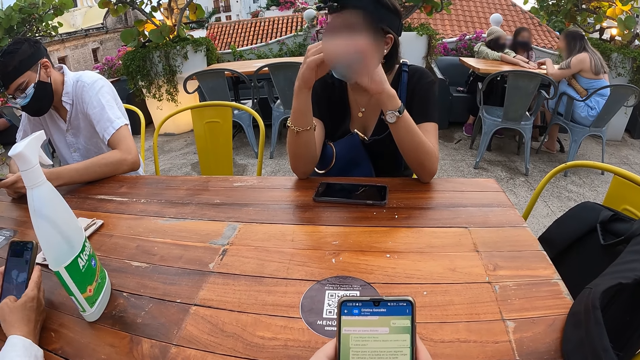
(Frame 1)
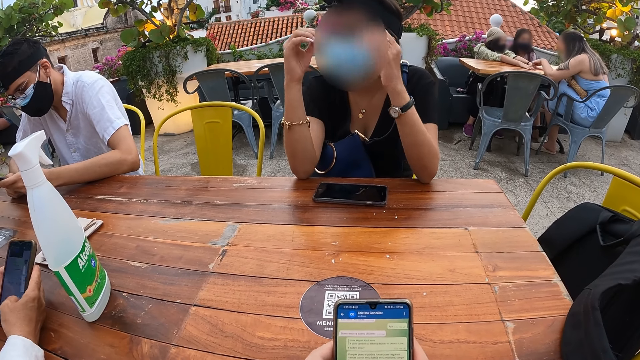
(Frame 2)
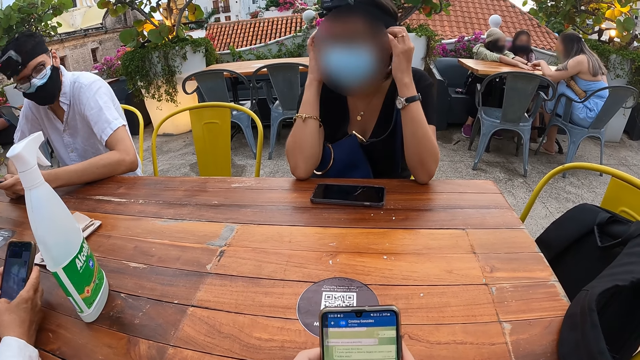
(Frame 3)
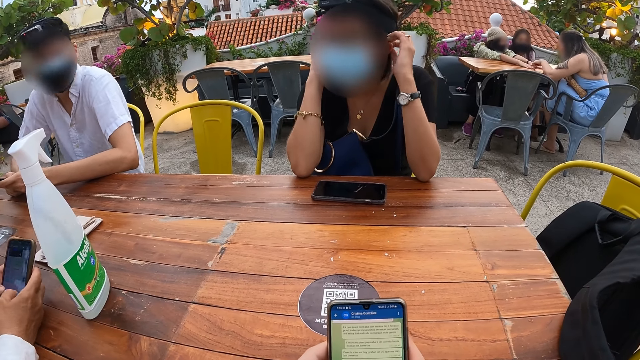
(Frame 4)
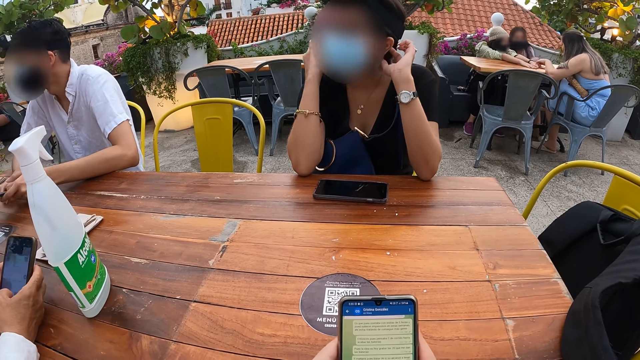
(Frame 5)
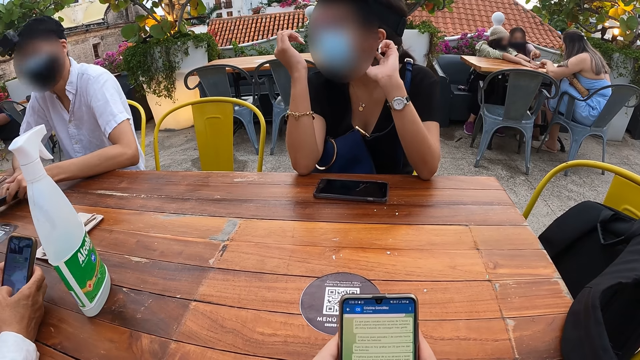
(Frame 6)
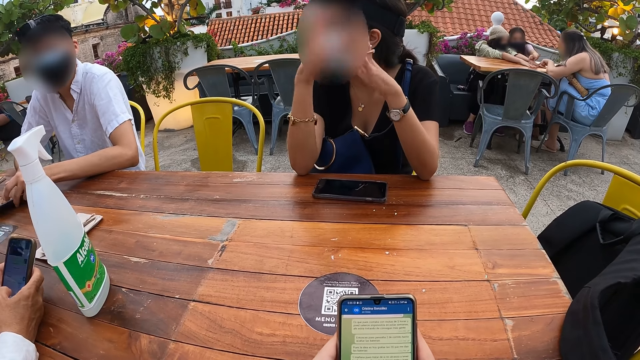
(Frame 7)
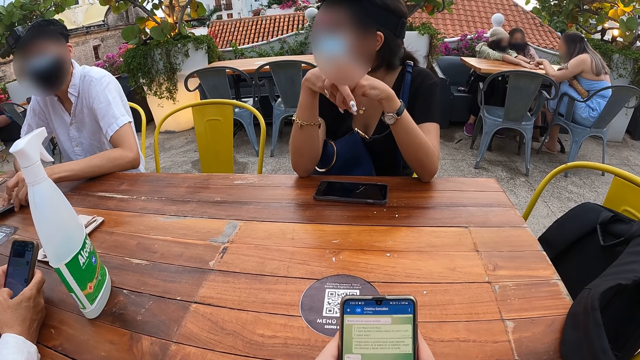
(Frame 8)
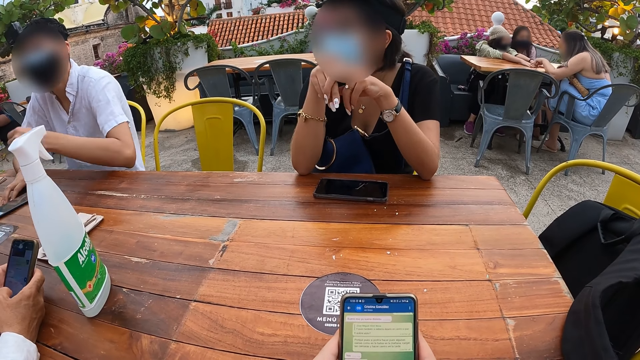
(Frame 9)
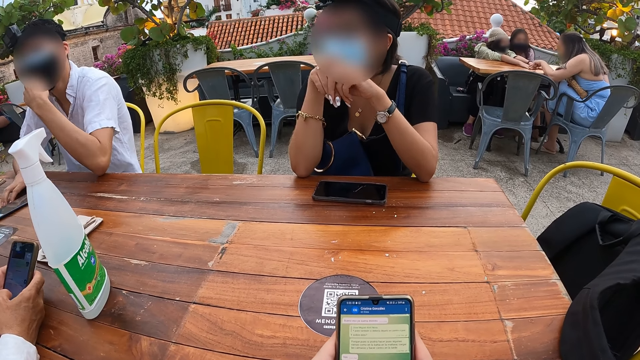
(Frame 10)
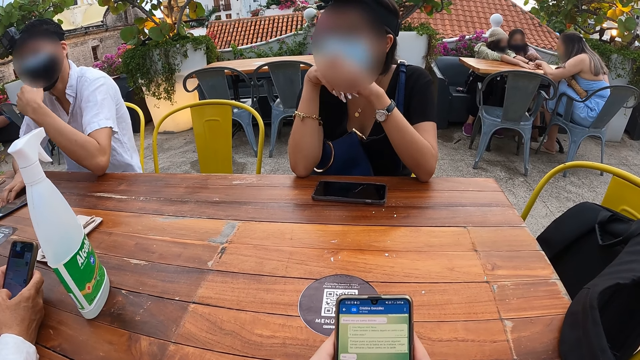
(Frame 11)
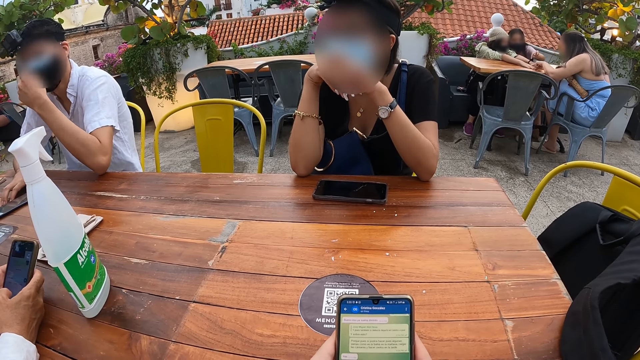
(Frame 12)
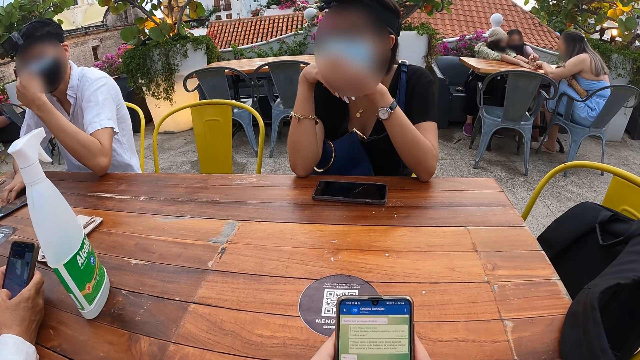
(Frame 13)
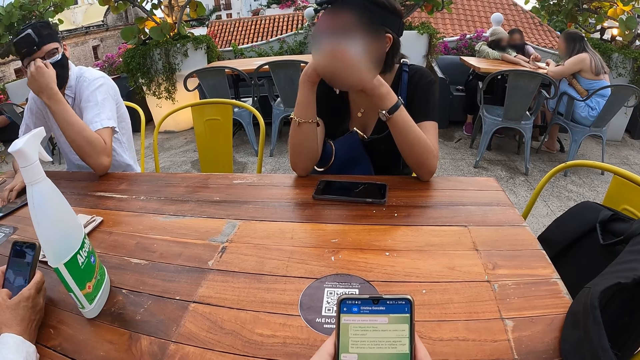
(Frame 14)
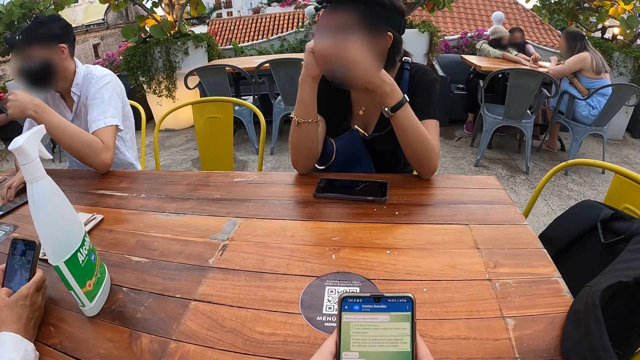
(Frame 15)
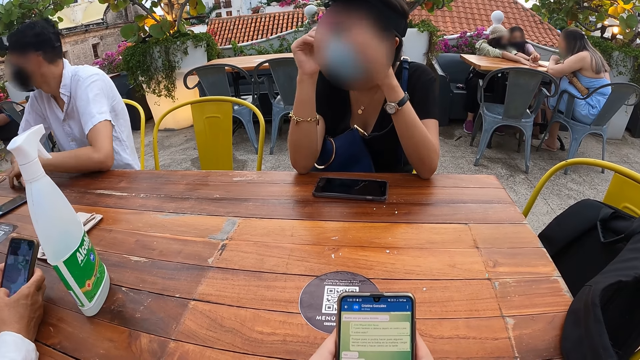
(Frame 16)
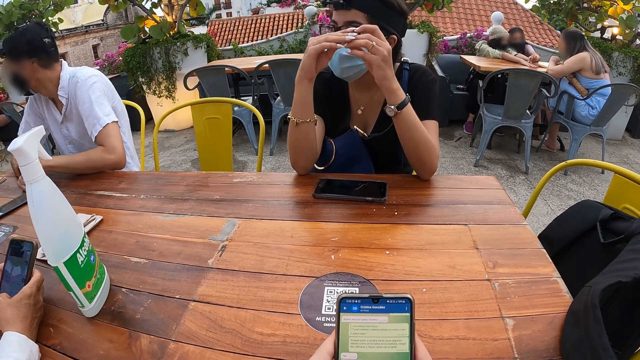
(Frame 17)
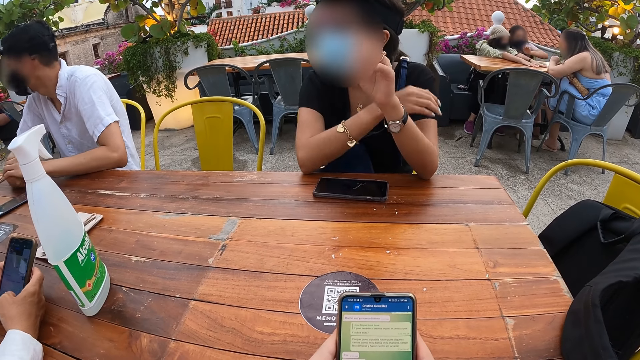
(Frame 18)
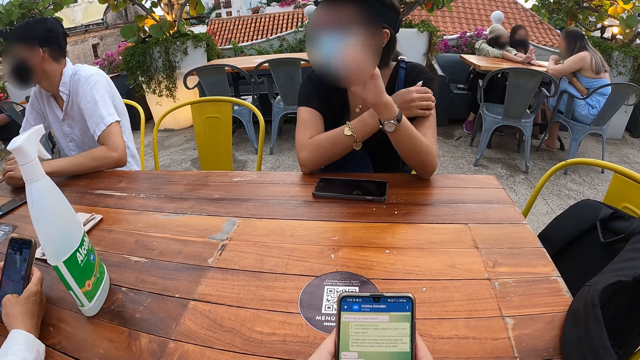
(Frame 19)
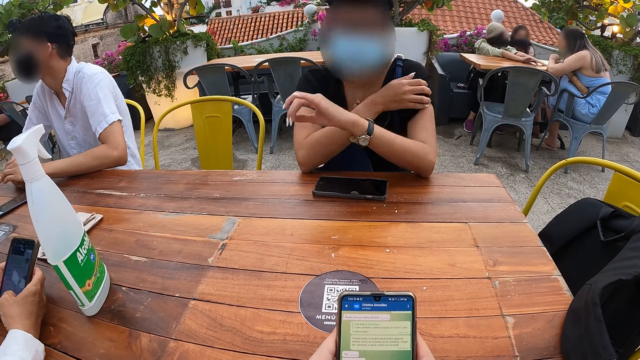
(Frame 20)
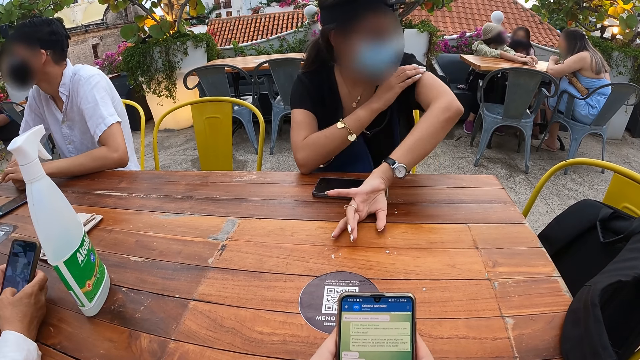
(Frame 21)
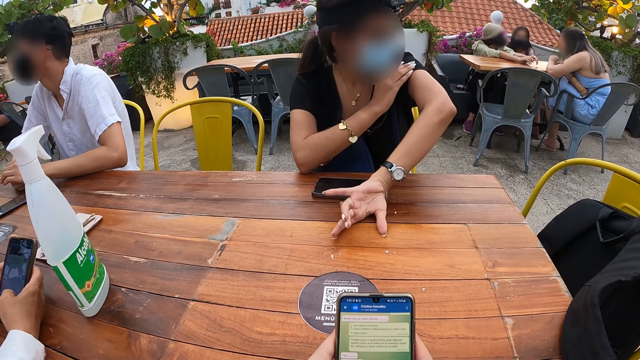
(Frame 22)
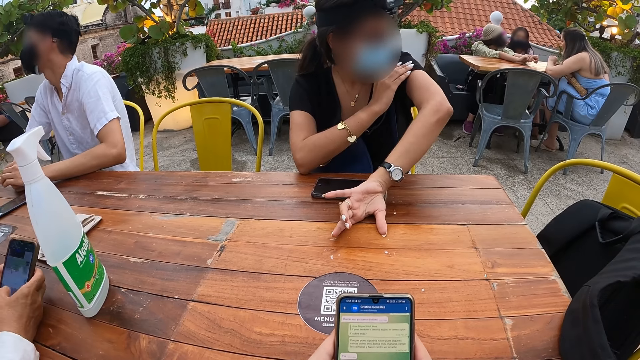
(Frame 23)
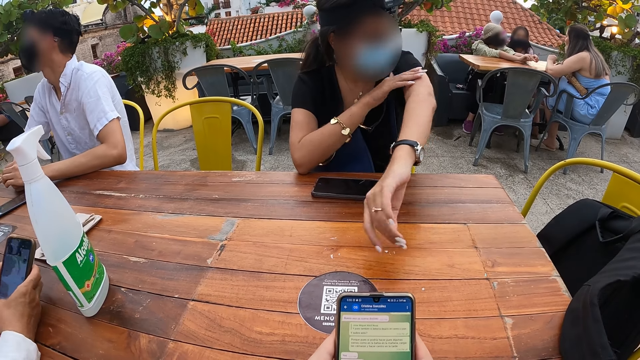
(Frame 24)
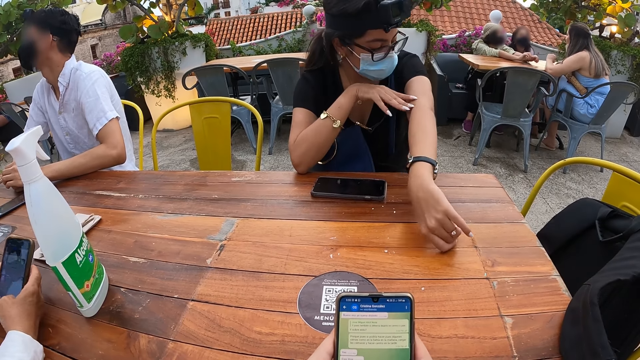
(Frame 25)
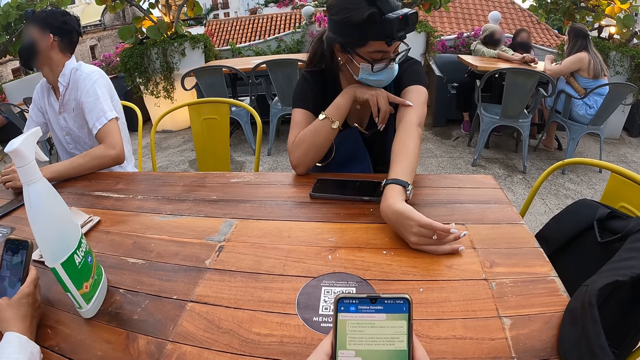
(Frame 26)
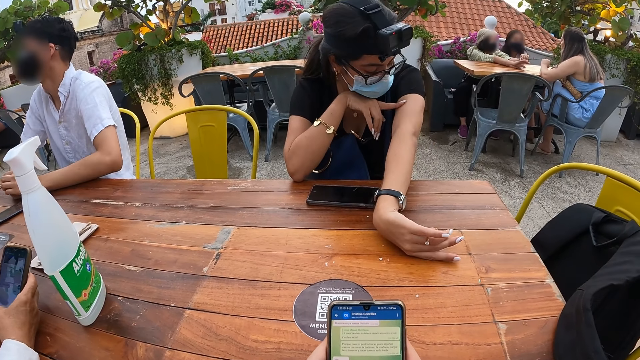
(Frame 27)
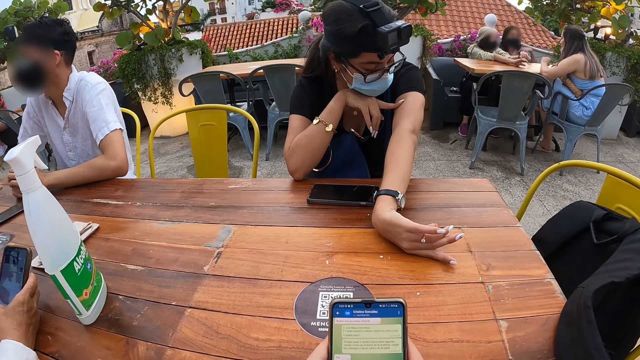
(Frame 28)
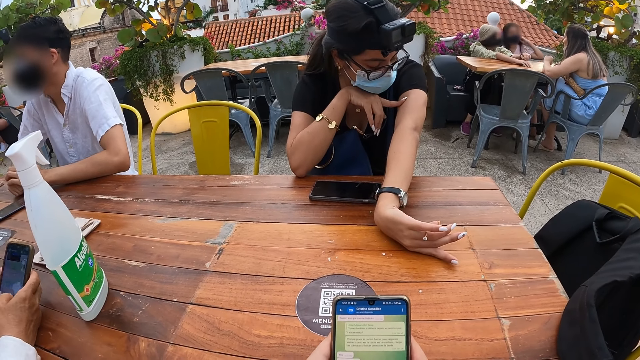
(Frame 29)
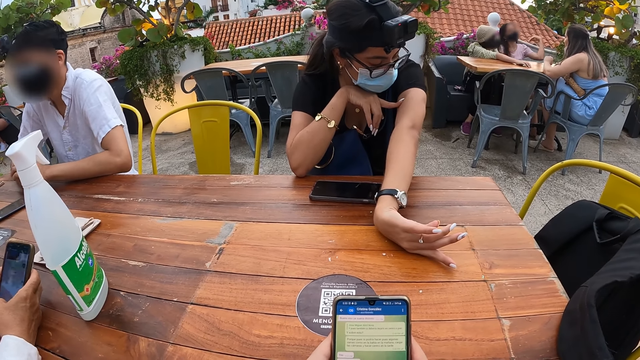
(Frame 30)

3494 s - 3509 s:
The woman adjusts her hair with both hands. A person operates the phone. A man drops the phone in his left hand on the table. The woman folds both hands together. Another man adjusts the nose mask on his face with his left hand and holds the mask. The woman scratches her left hand with her right hand. The woman looks at her elbow.

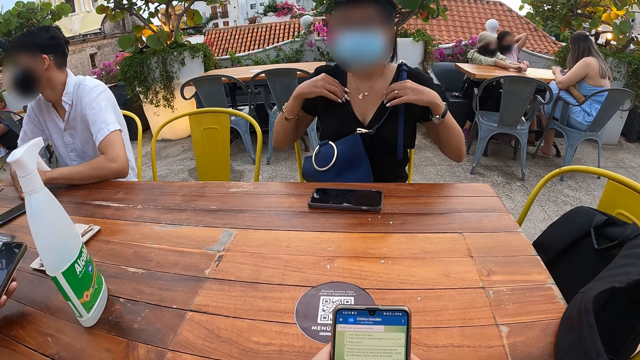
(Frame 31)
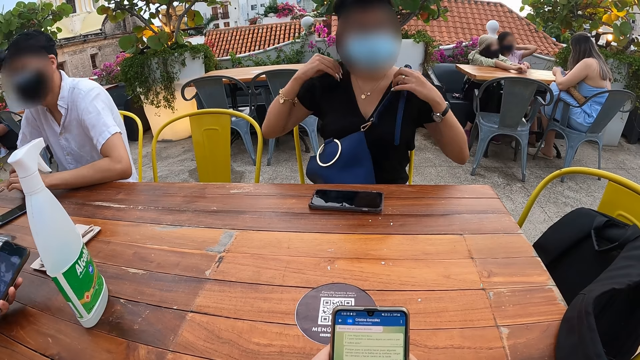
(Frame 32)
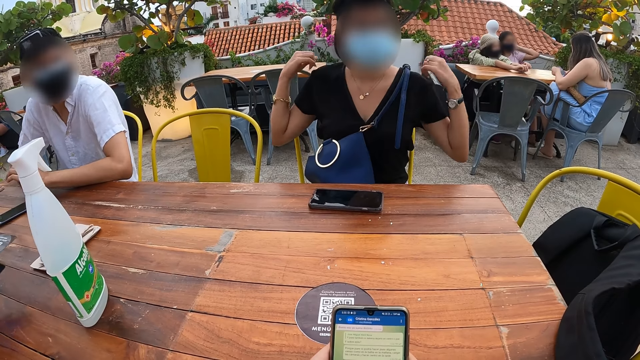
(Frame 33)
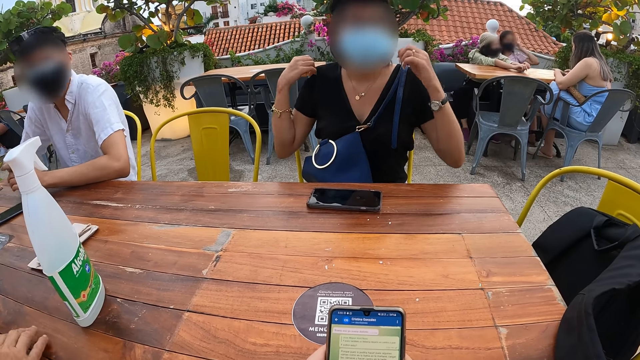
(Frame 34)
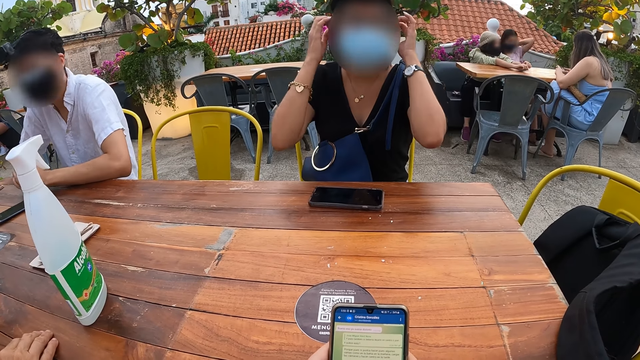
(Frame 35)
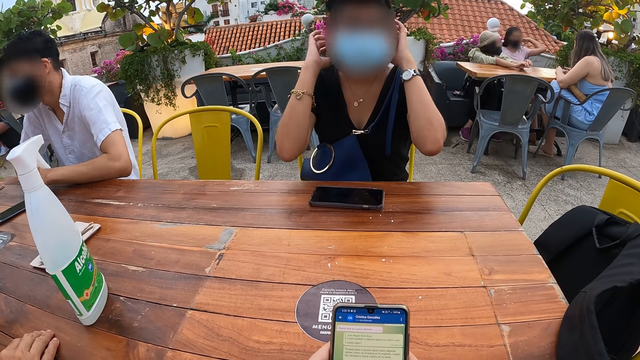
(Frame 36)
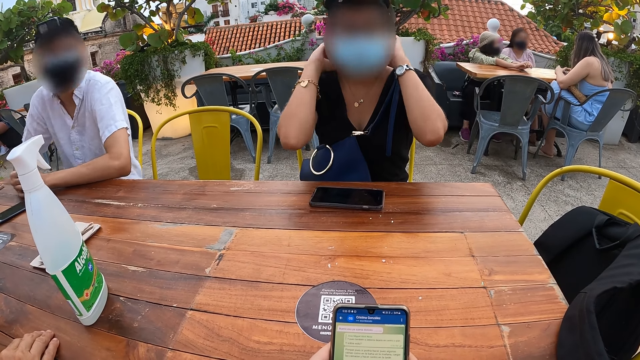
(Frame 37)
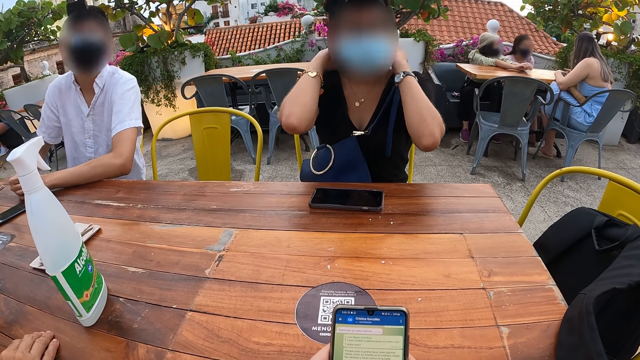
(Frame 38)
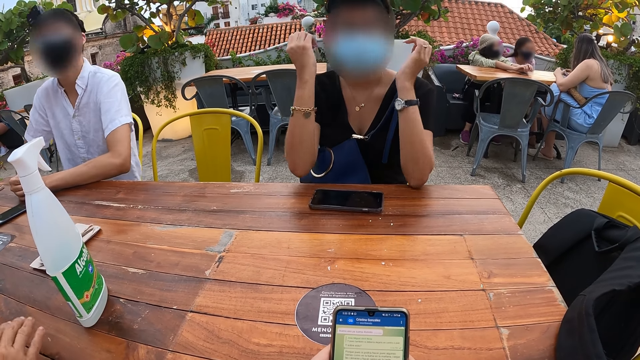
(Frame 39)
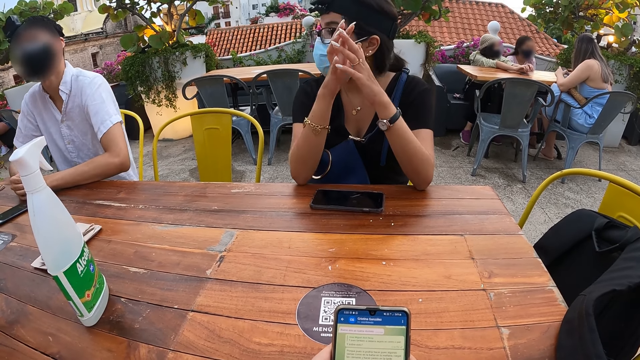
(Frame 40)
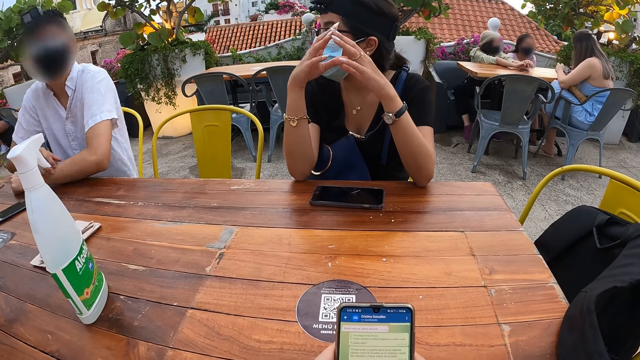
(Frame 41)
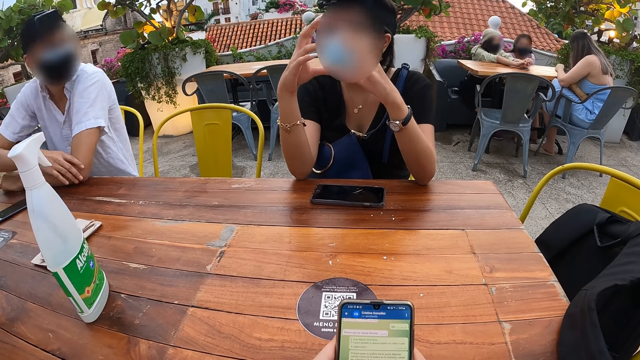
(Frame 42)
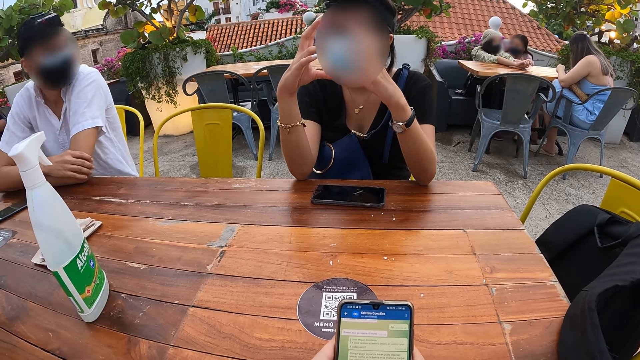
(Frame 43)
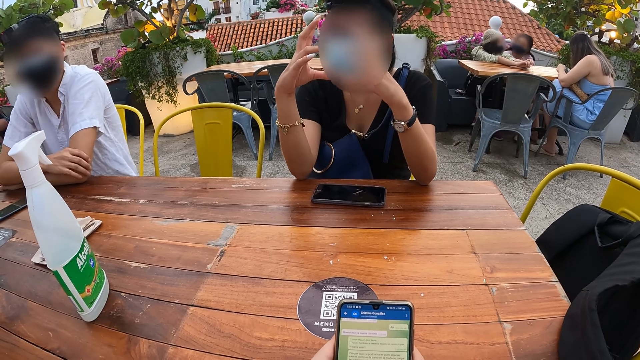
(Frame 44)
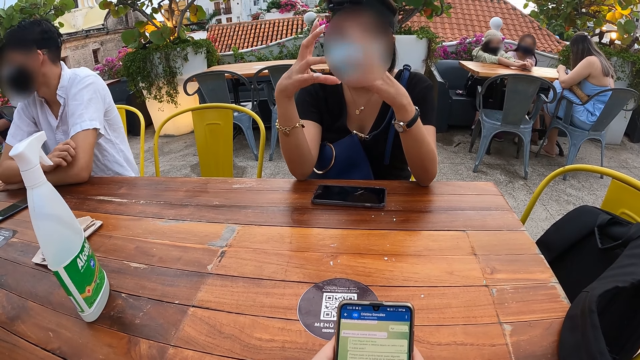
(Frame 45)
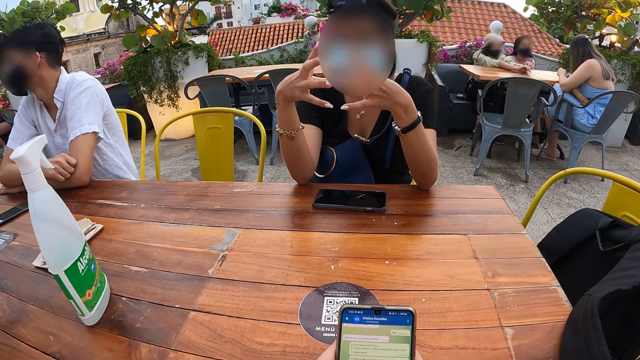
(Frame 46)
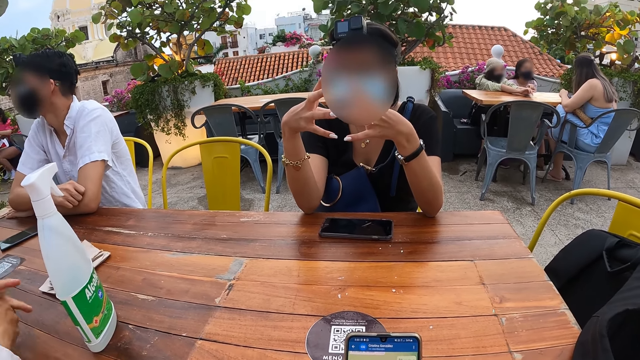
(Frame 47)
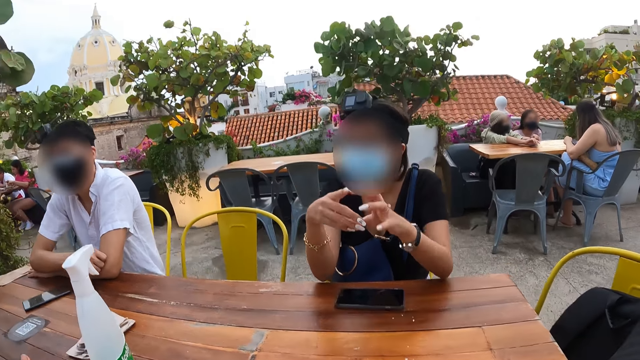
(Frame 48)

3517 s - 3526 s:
The woman adjusts her cloth with both hands. The woman holds her blouse. The woman adjusts her hair with both hands.
